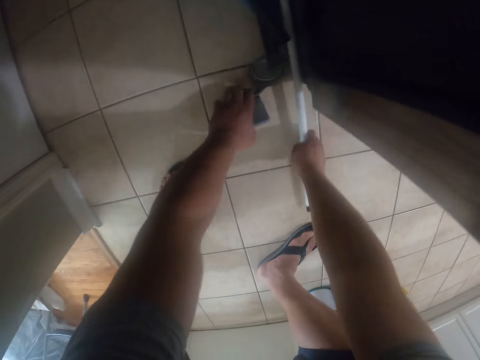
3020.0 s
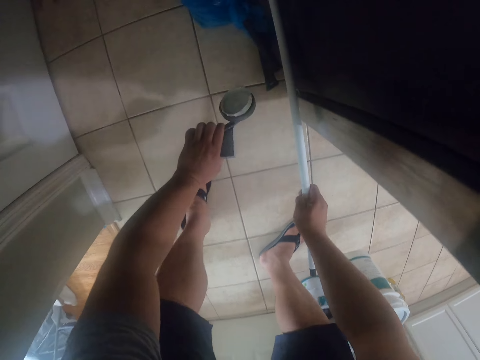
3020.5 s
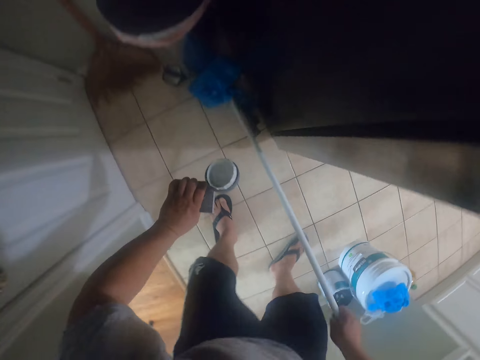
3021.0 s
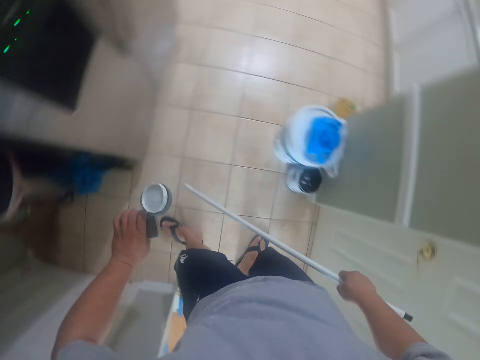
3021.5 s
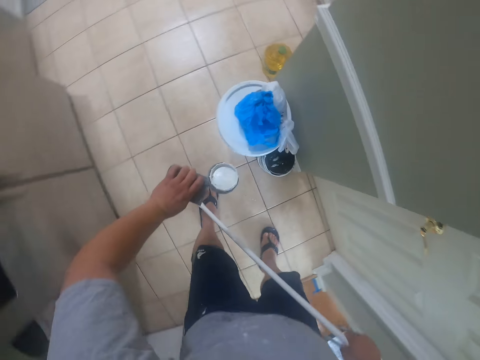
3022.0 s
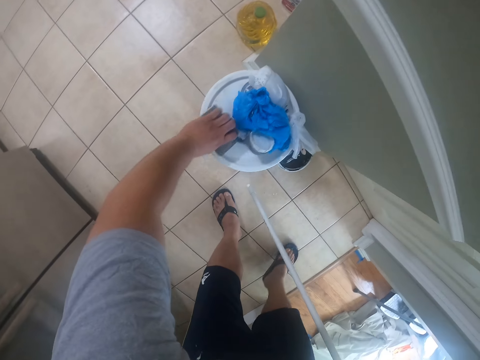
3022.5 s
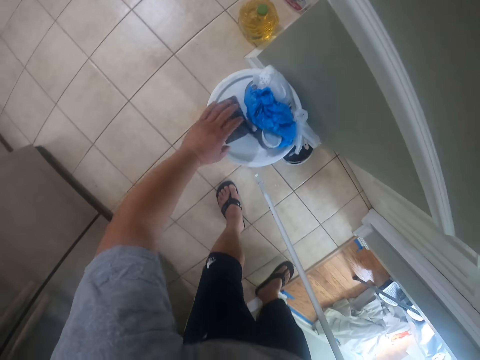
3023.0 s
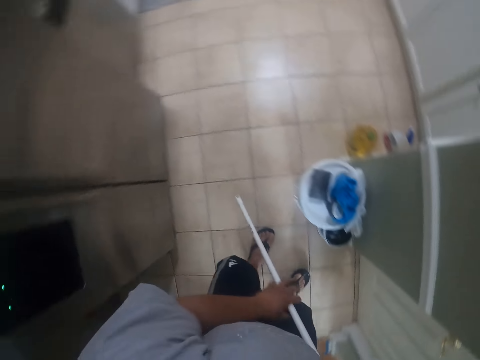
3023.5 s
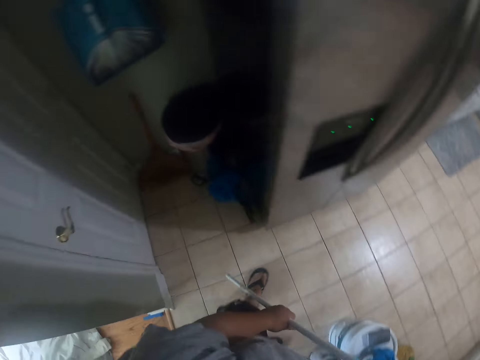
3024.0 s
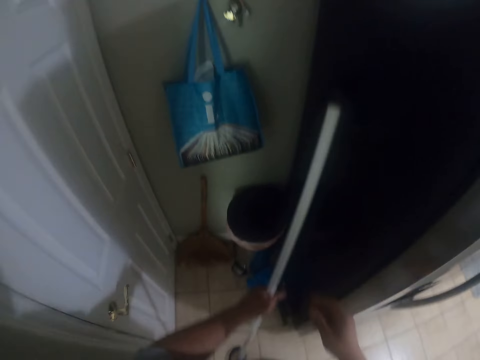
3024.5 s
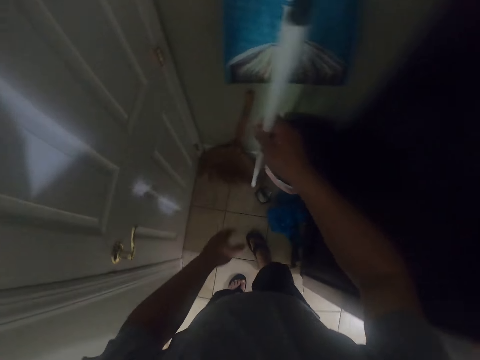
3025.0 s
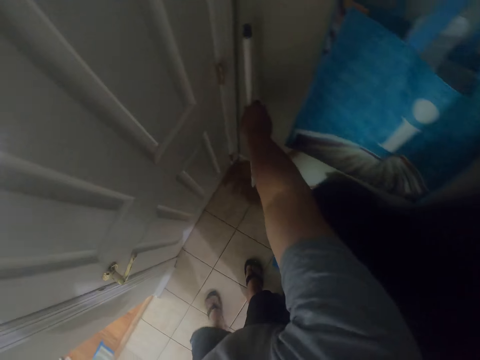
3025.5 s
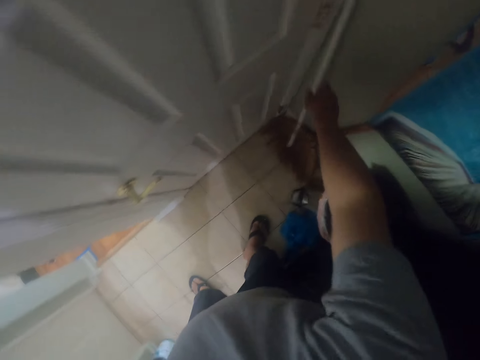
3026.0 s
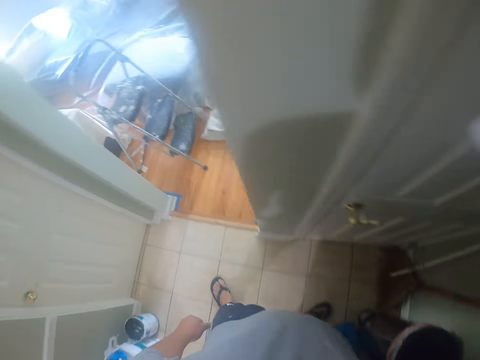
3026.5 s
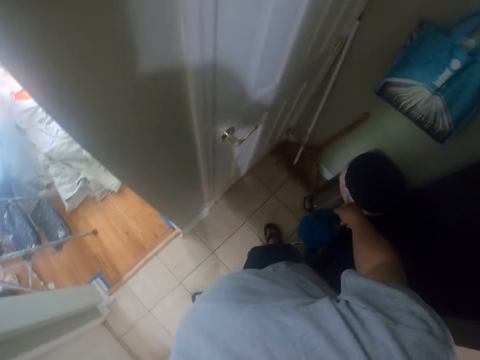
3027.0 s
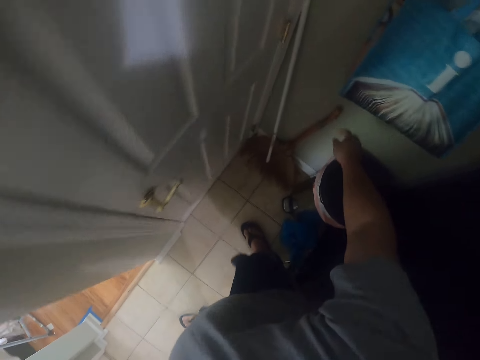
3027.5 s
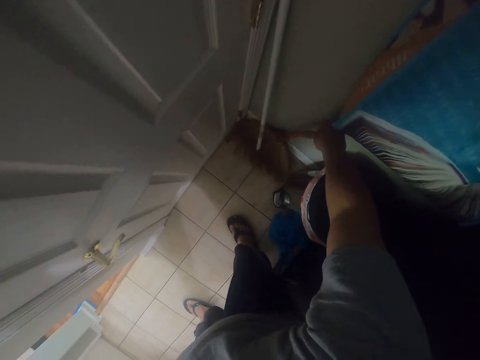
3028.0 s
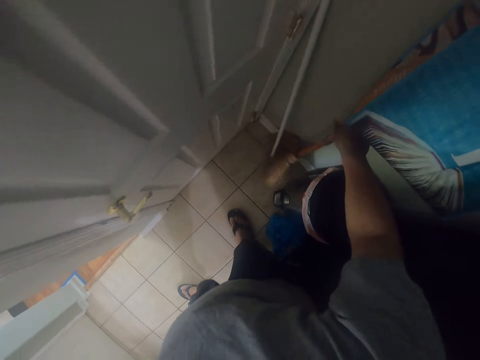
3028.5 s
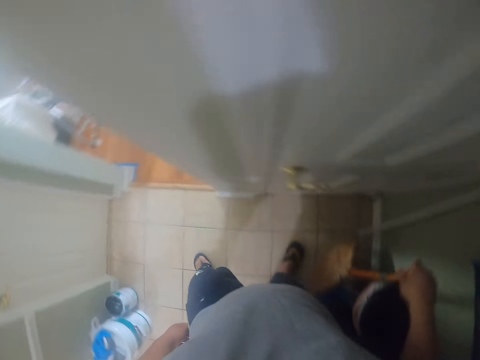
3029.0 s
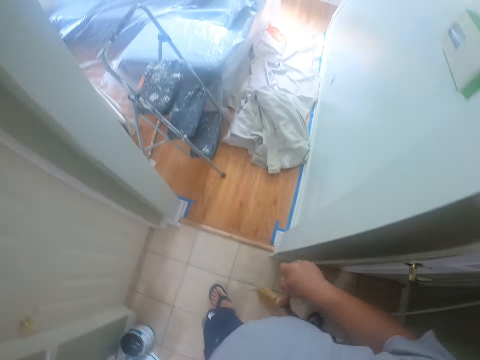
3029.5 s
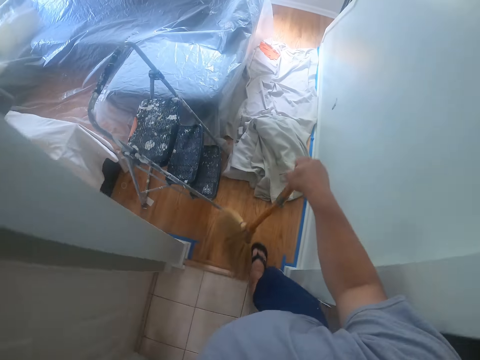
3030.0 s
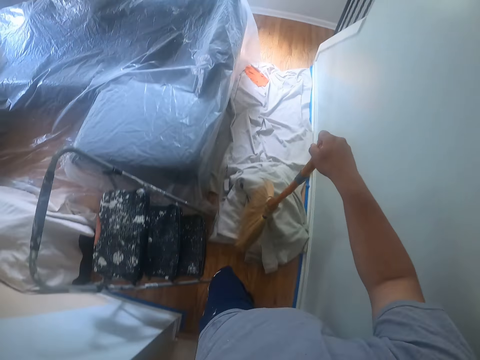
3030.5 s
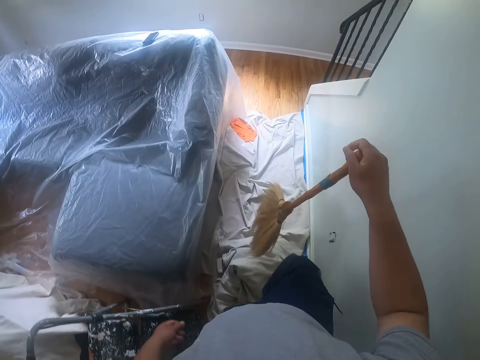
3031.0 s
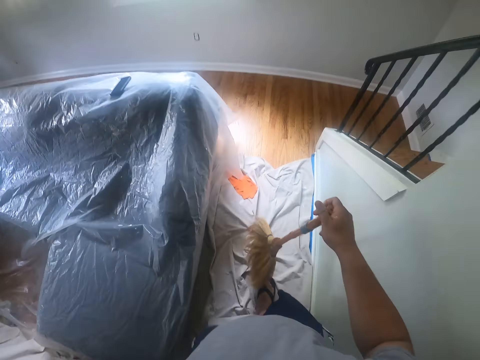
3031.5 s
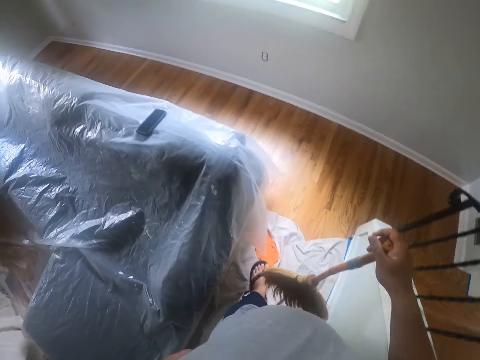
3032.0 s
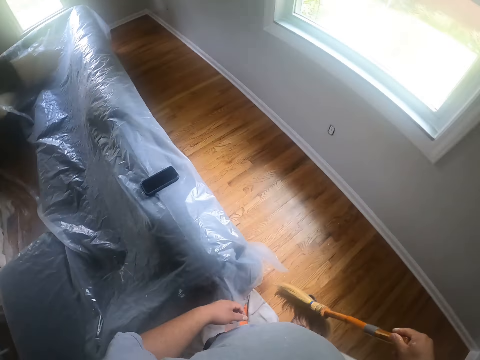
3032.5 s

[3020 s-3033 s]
The camera wearer picks up a paint sprayer or lid and its handle from the floor with his hands. He drops the paint sprayer on top of the paint bucket. He walks around the house. He drops the handle of the paint sprayer on the floor by the wall beside a broom. He picks up the broom beside the pedal bin with his right hand. He walks towards a vent.

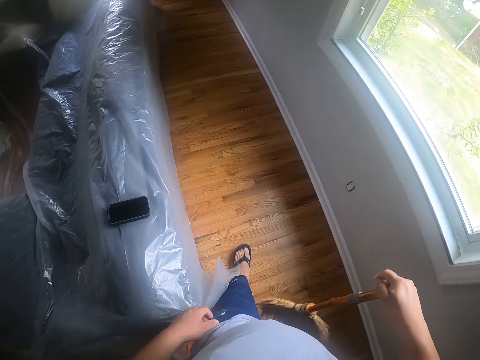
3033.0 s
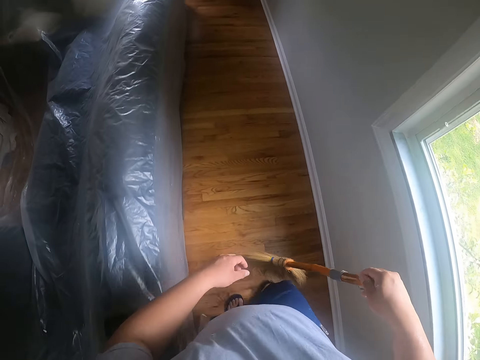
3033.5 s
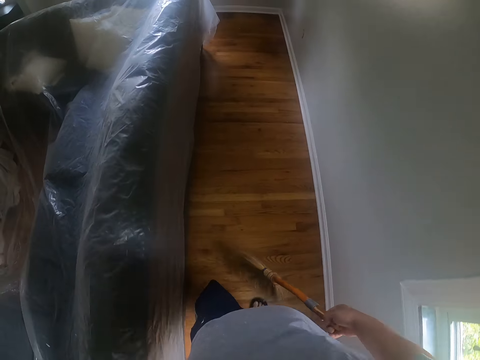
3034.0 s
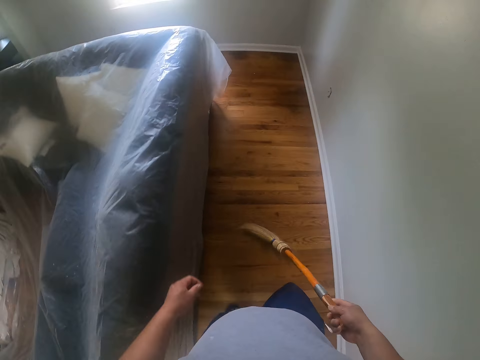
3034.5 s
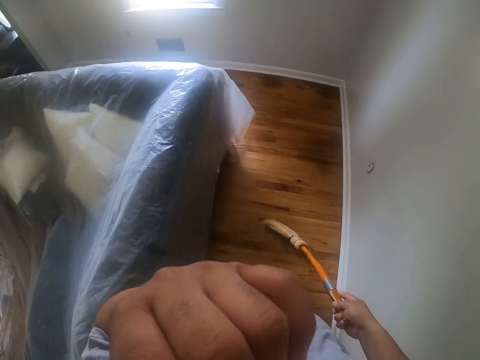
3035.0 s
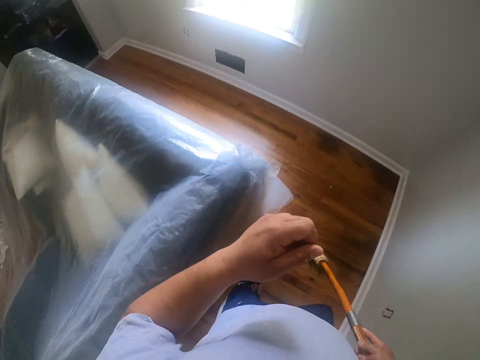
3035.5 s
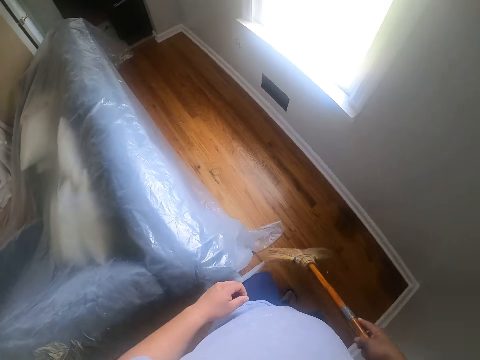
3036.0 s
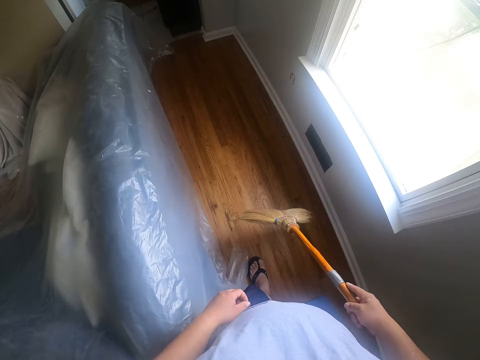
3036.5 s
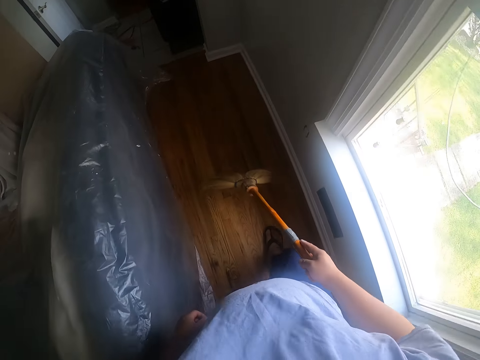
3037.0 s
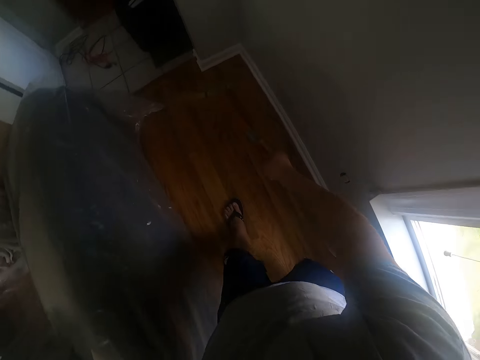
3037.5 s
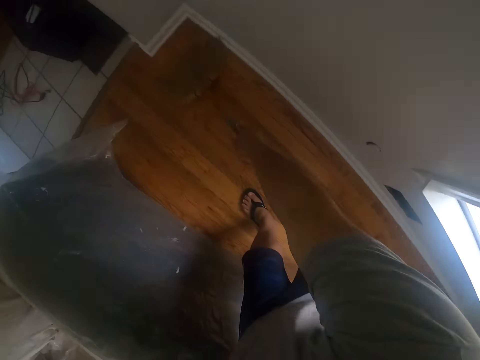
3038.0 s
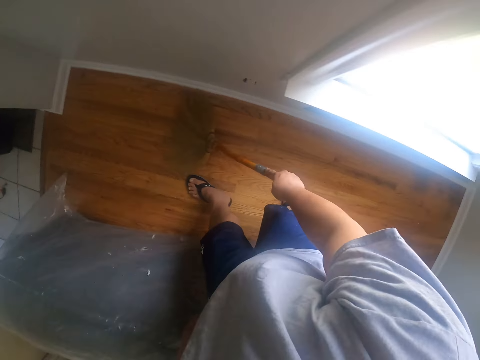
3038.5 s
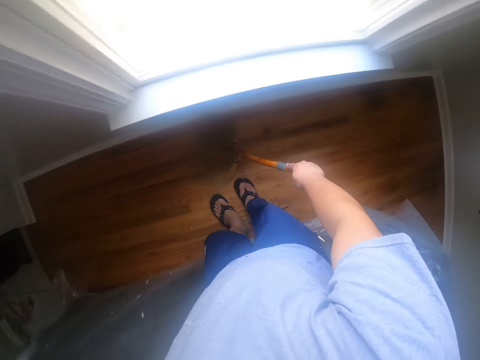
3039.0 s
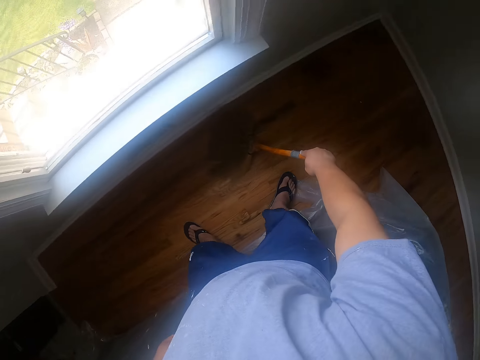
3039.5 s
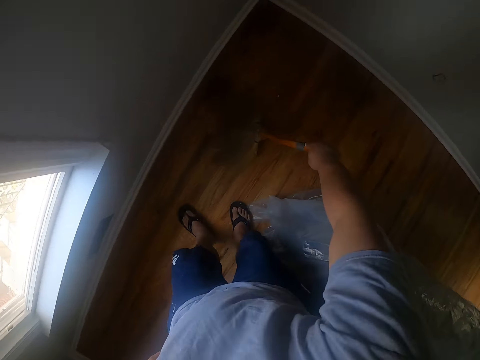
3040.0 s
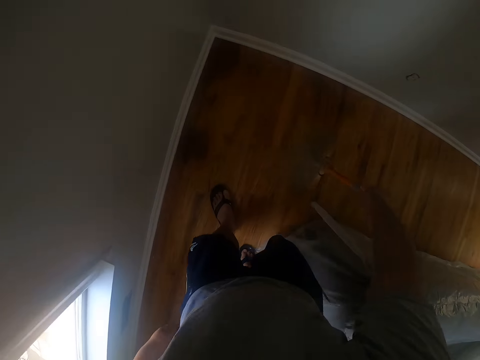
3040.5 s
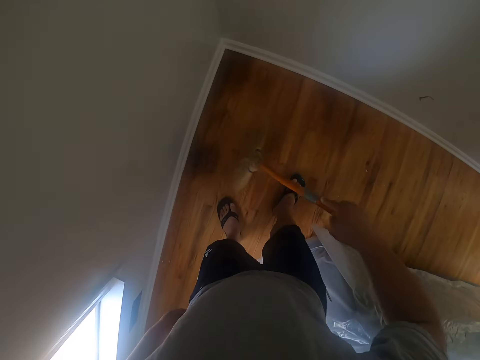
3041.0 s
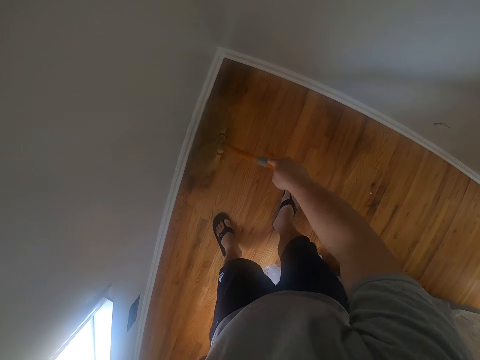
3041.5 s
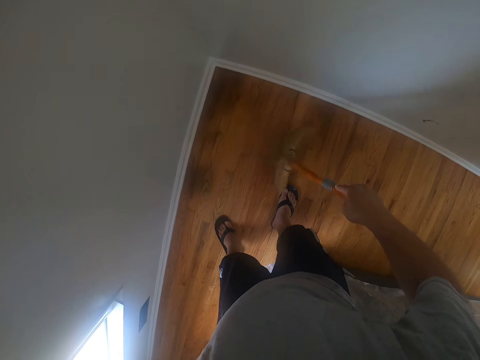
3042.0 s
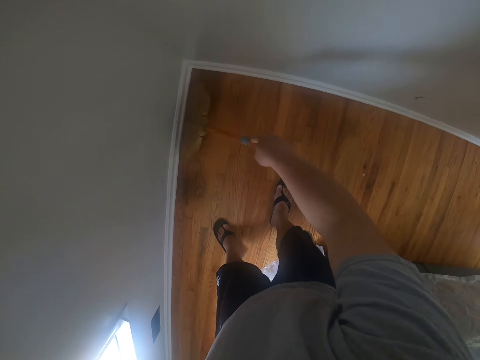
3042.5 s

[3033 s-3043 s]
The camera wearer touches his face with his left hand. He sweeps the floor with the broom in his right hand.

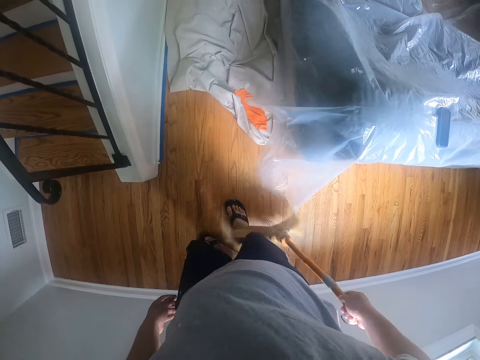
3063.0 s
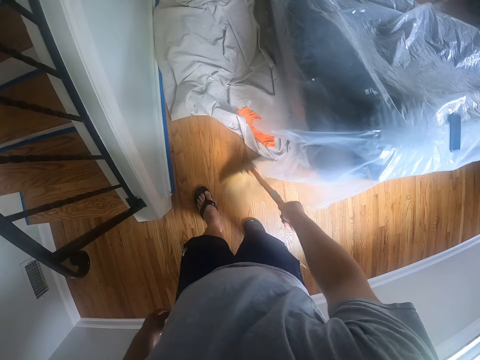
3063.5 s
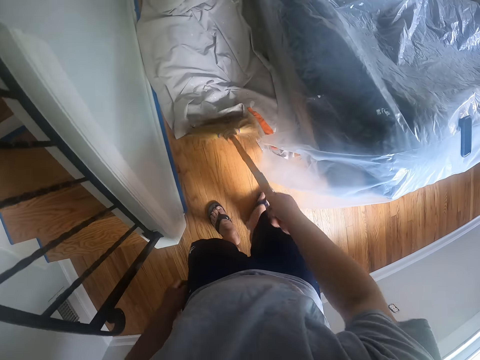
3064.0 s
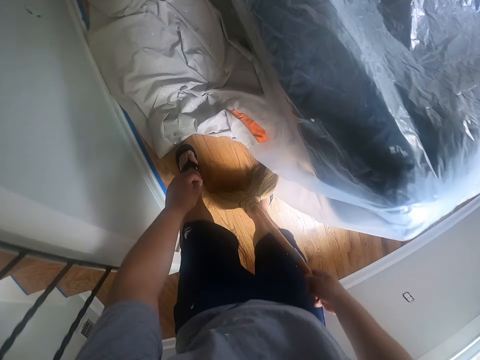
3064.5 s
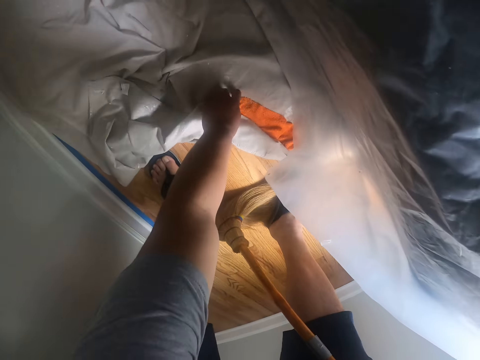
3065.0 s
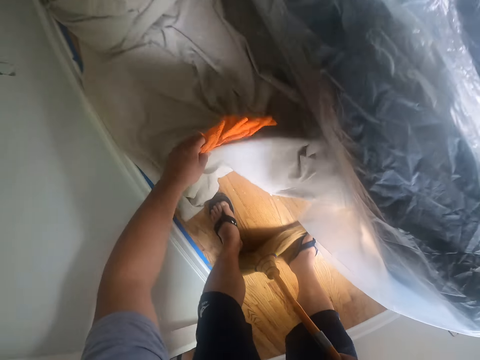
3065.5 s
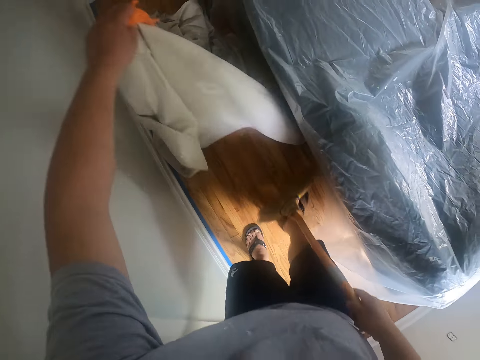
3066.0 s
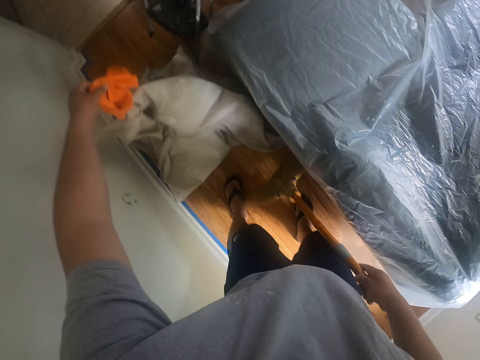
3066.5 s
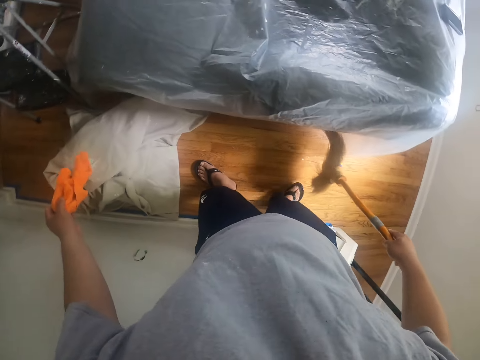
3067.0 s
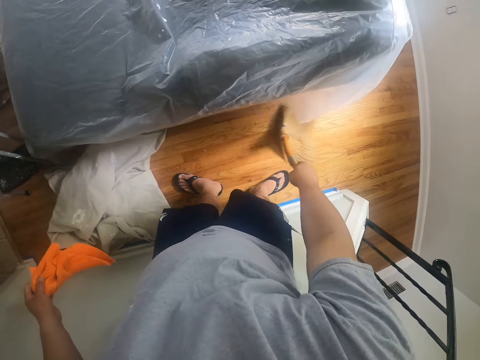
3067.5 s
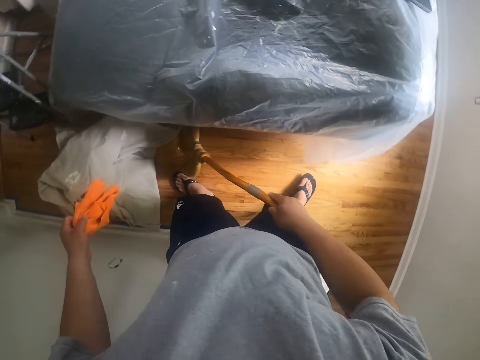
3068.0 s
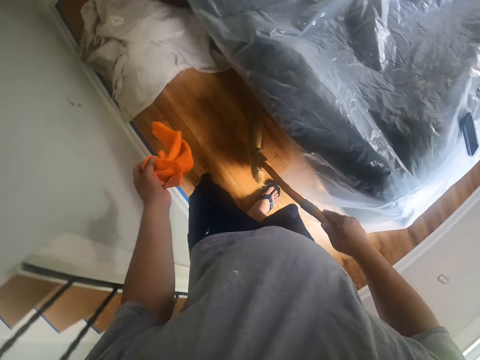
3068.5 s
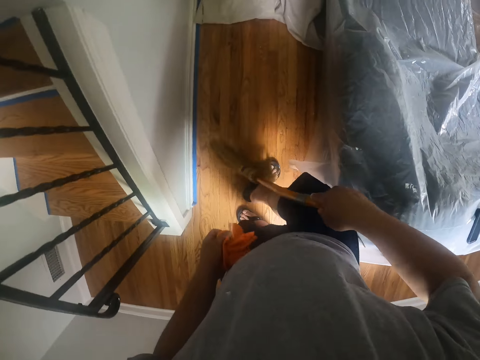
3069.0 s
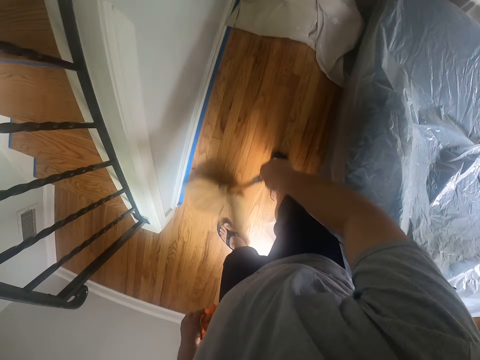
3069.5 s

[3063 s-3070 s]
The camera wearer picks up a hand towel from the cloth on the floor with his left hand. He drops a piece of cloth on the floor. He sweeps the floor with the broom in his right hand. He walks around the house. He sweeps the floor.
